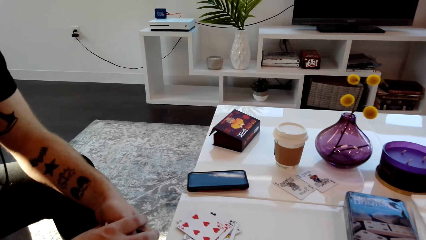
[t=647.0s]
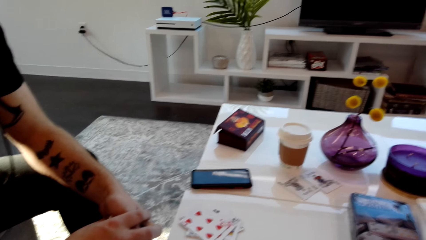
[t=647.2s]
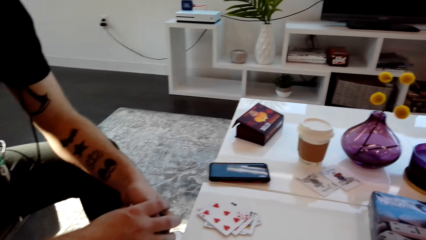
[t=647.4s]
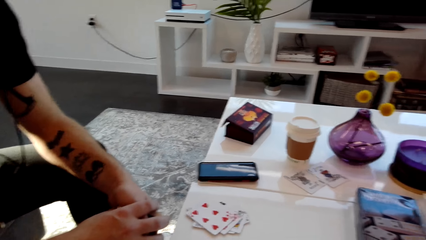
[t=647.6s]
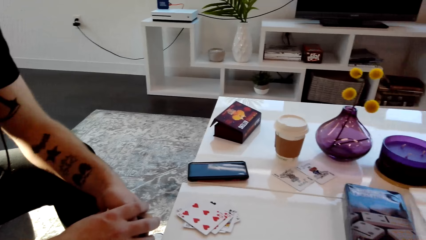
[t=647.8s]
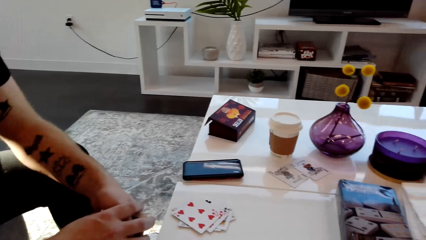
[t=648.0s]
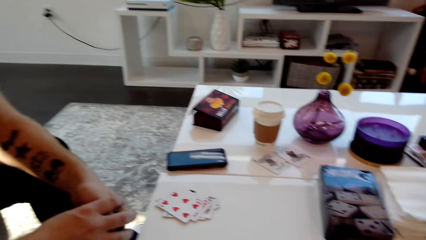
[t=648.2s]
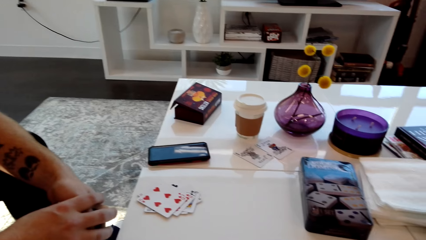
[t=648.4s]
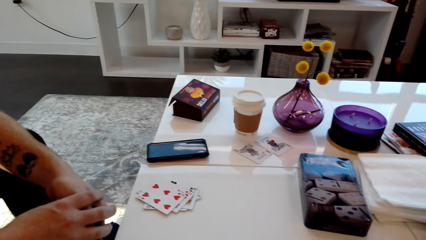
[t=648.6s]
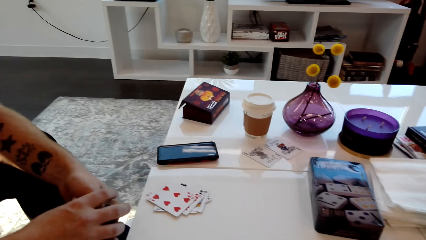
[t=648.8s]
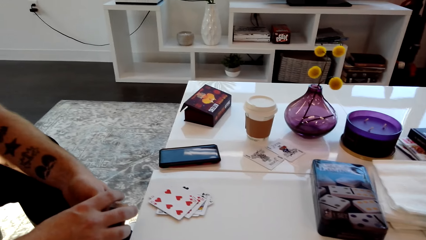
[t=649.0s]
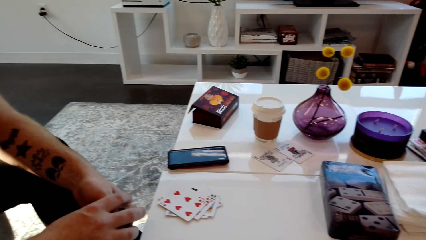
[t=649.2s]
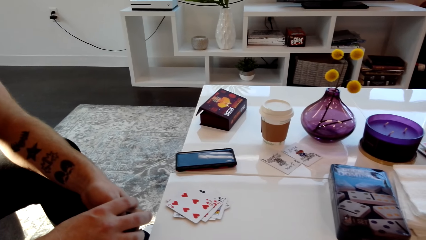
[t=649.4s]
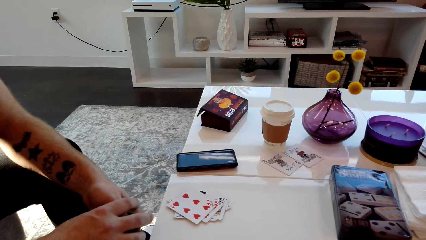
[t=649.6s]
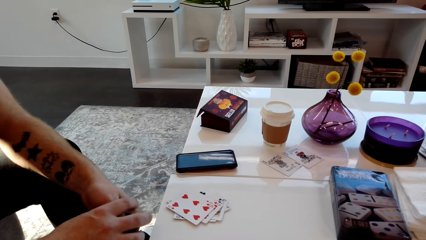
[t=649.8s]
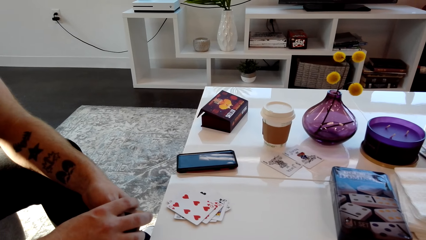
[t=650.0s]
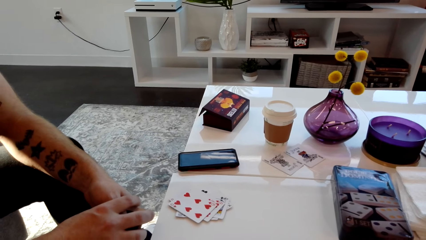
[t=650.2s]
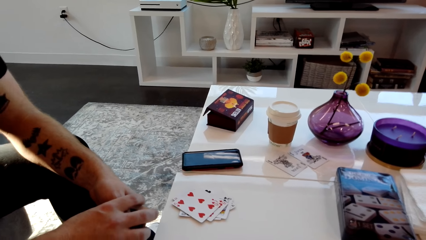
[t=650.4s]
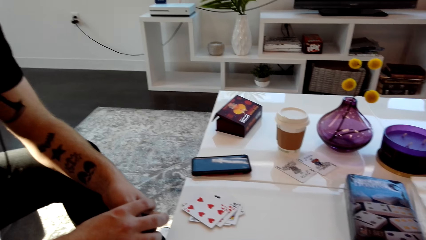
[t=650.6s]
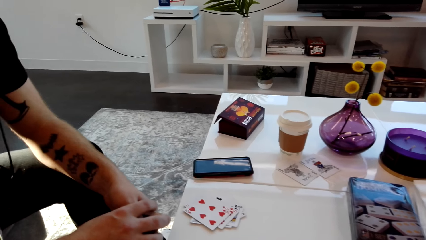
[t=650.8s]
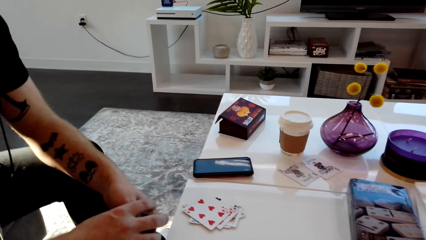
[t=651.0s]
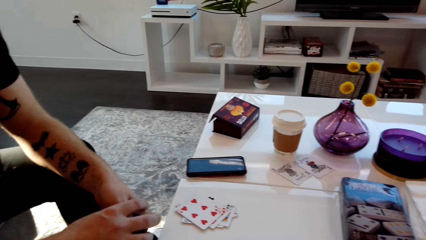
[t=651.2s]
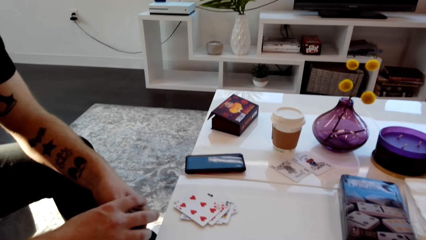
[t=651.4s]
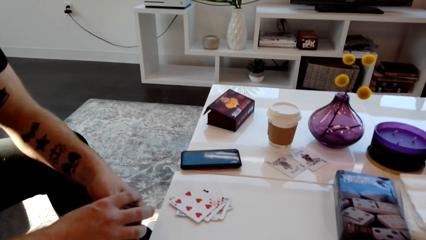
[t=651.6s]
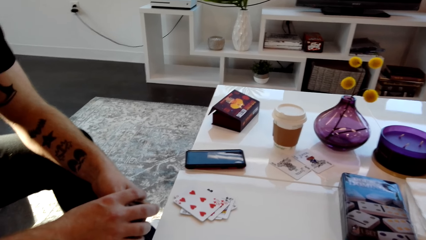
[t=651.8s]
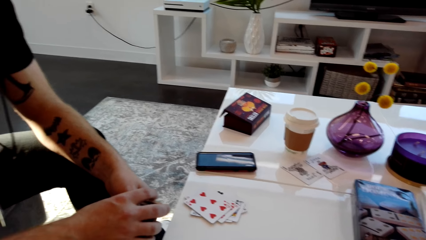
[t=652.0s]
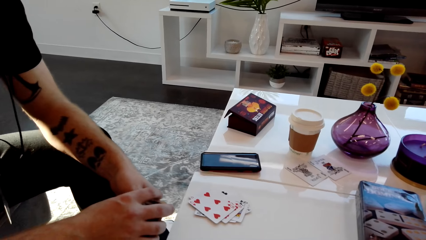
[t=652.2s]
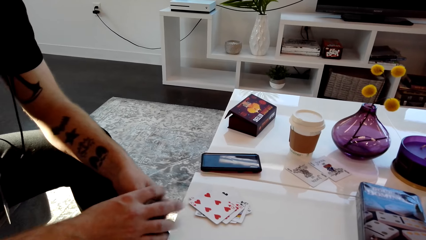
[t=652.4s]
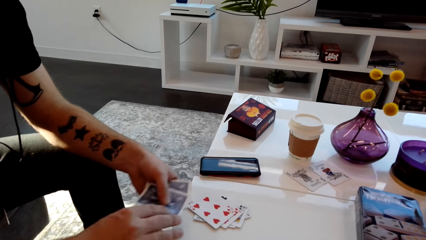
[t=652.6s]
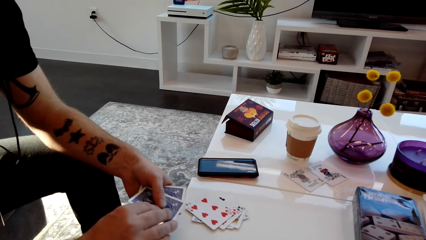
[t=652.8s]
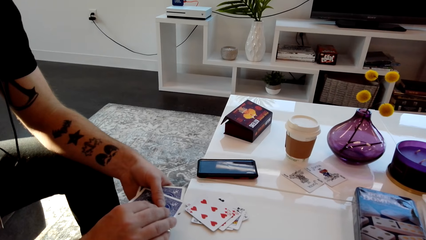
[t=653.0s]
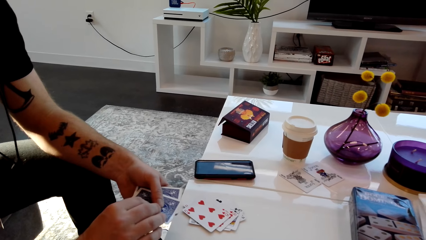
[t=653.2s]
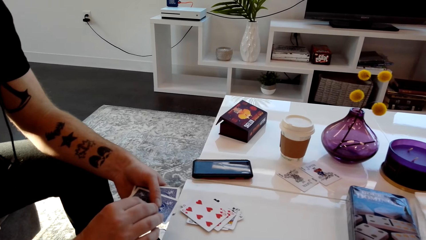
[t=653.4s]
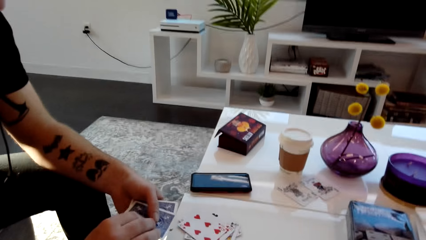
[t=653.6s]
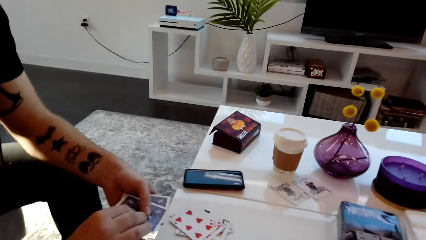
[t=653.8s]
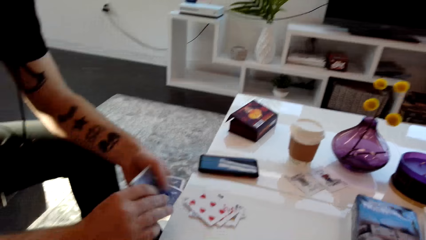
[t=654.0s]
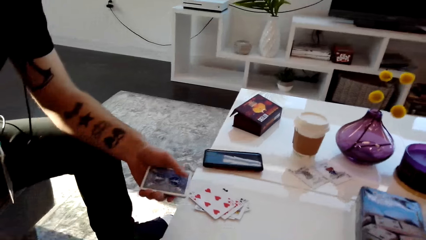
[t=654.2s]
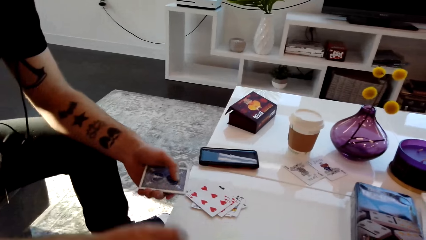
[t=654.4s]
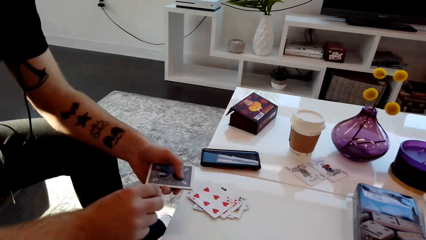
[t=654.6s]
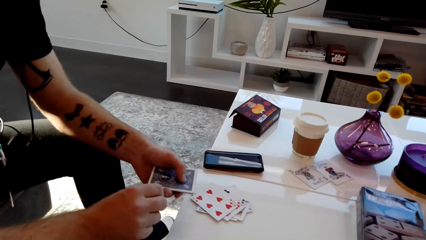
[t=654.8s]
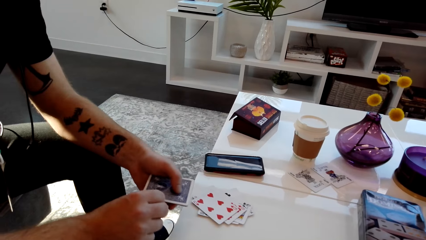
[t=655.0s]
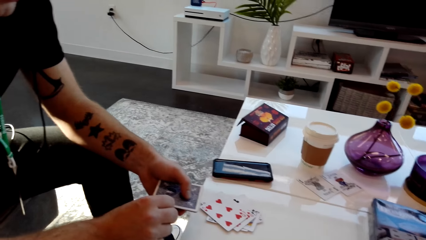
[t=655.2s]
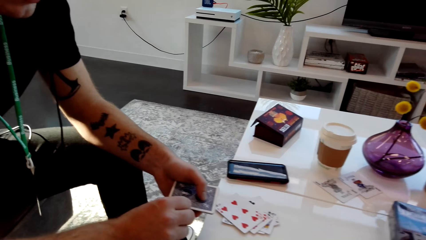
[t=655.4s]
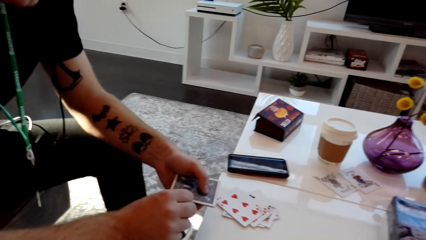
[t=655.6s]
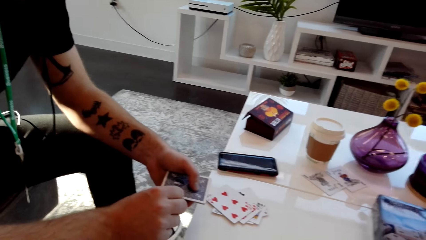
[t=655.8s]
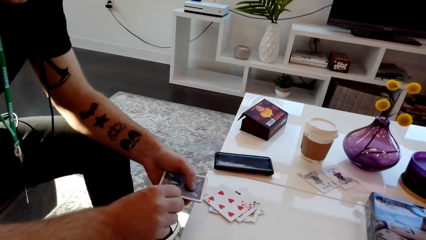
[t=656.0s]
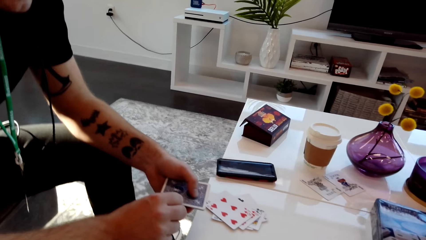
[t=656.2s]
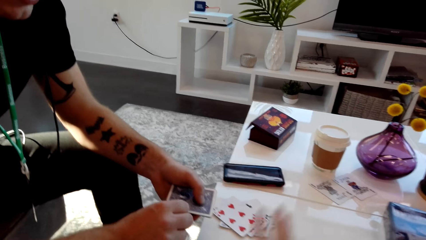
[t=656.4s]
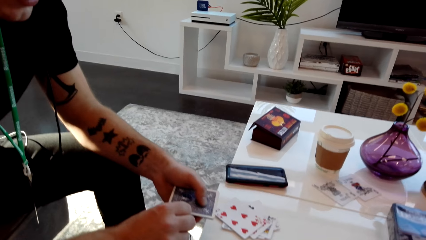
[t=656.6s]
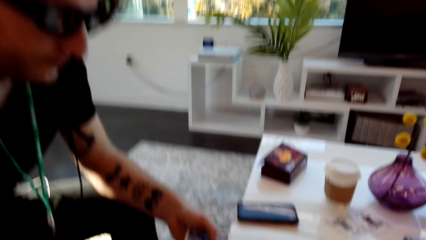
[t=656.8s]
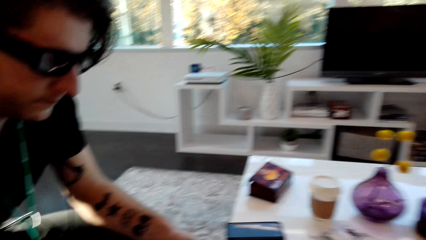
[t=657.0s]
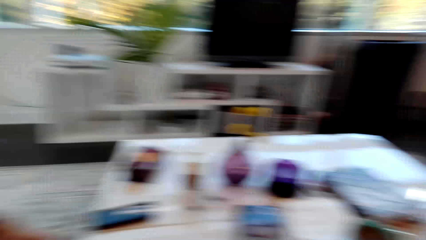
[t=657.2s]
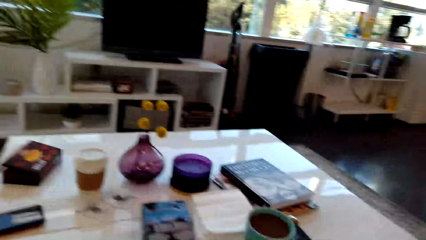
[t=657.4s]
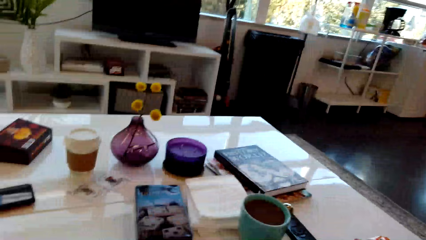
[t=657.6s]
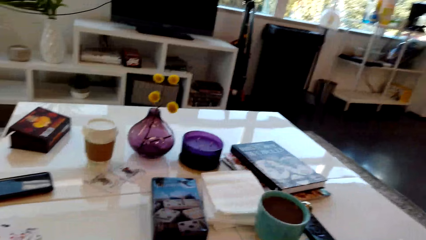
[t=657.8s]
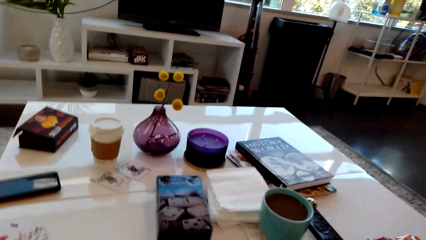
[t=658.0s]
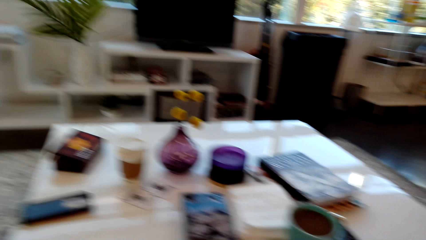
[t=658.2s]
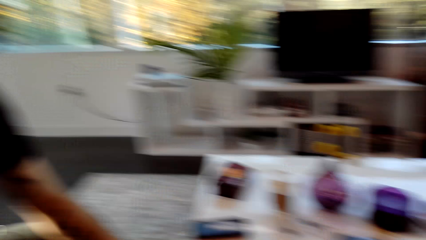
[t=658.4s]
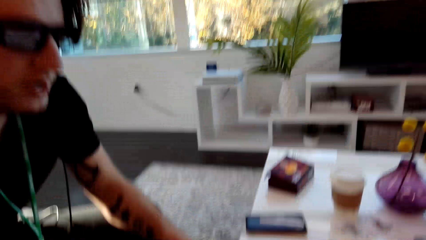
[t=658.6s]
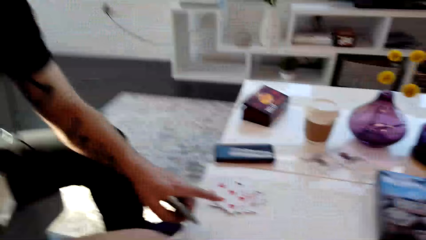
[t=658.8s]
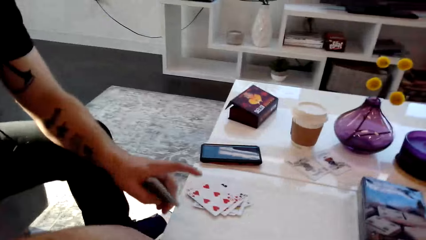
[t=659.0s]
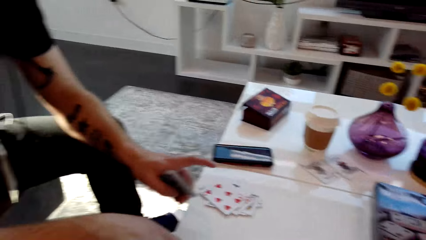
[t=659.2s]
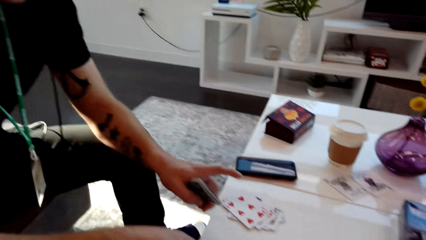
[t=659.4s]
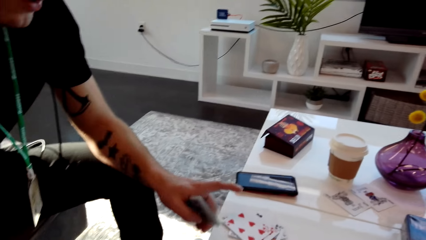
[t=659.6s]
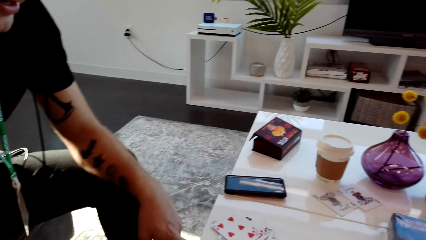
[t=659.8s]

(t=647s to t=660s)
A man places the playing card on the table.

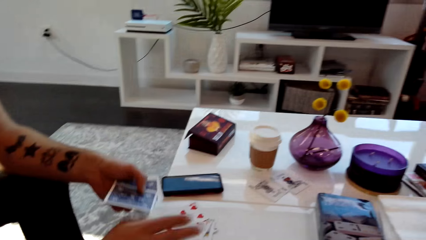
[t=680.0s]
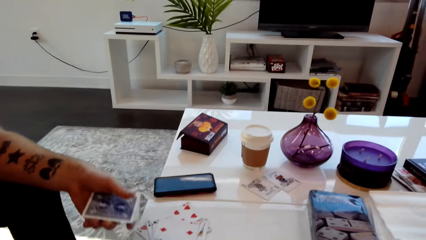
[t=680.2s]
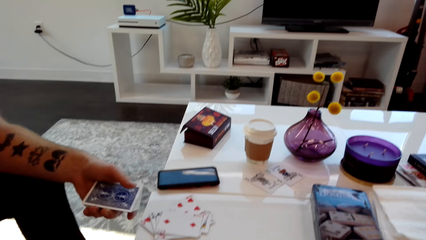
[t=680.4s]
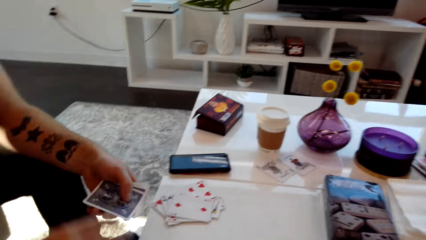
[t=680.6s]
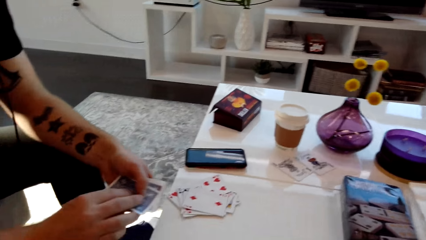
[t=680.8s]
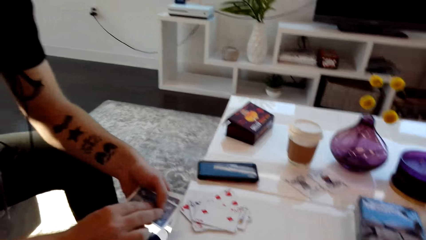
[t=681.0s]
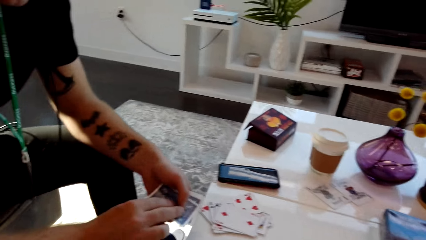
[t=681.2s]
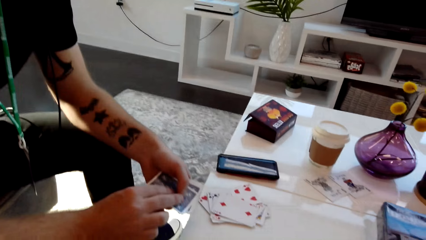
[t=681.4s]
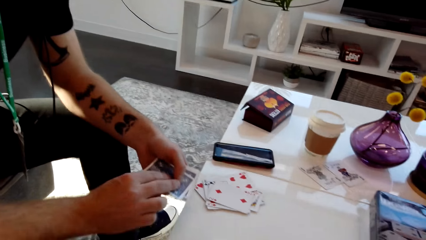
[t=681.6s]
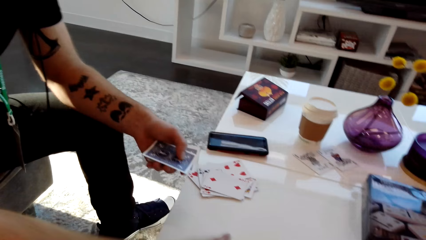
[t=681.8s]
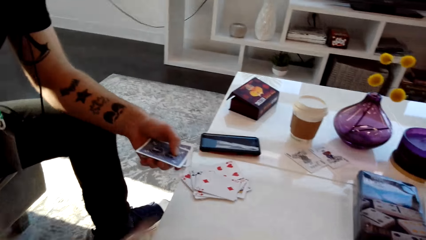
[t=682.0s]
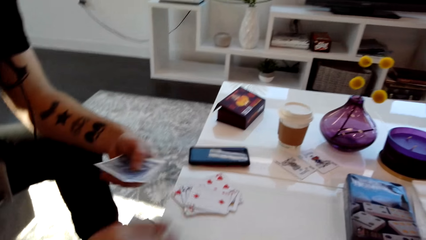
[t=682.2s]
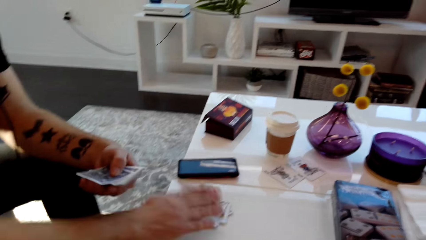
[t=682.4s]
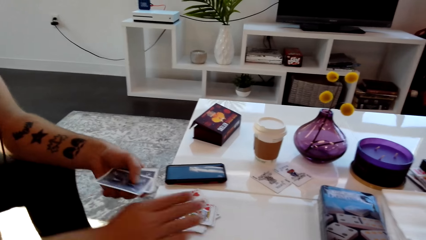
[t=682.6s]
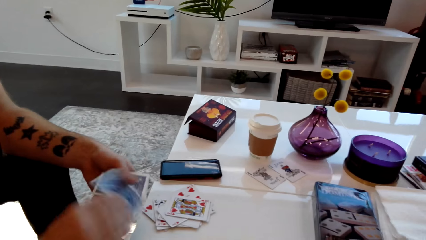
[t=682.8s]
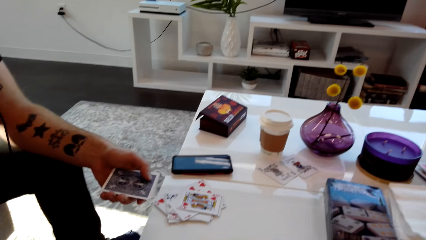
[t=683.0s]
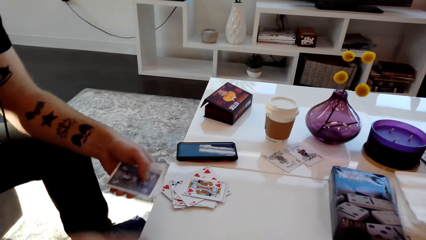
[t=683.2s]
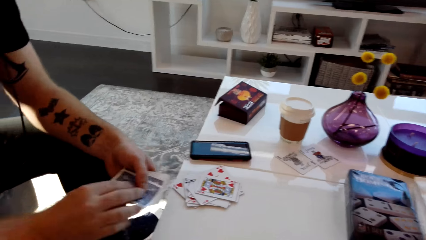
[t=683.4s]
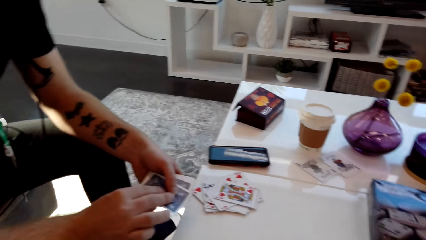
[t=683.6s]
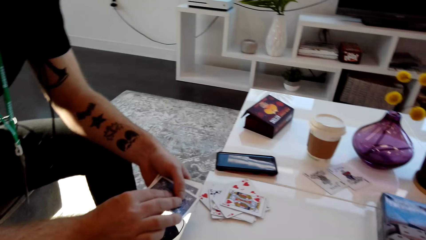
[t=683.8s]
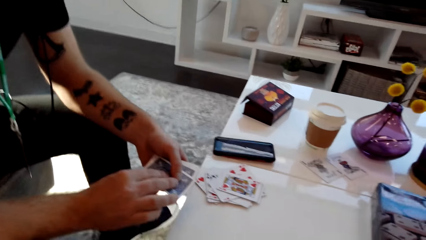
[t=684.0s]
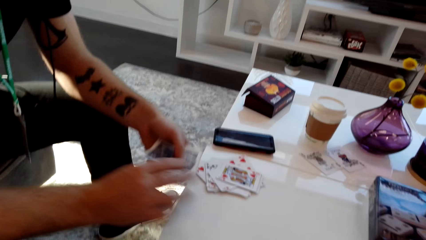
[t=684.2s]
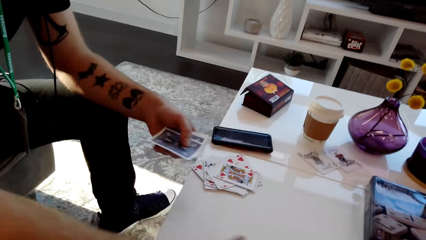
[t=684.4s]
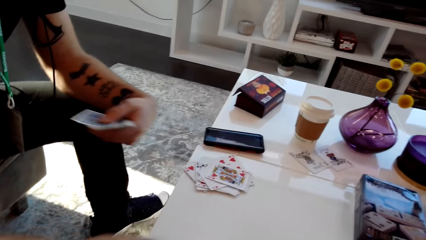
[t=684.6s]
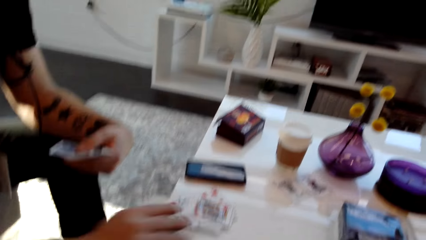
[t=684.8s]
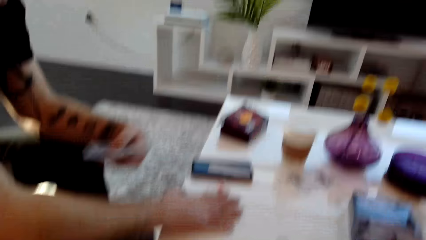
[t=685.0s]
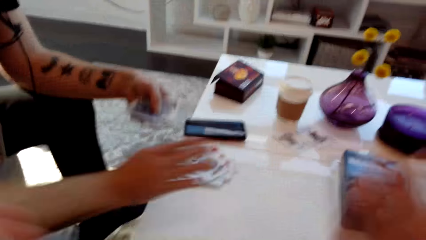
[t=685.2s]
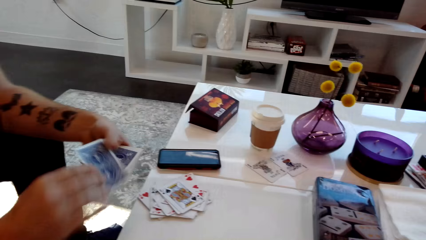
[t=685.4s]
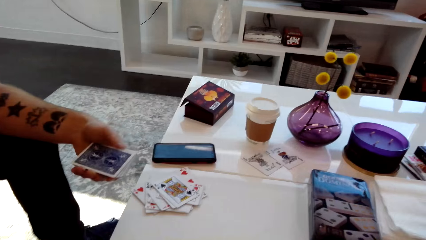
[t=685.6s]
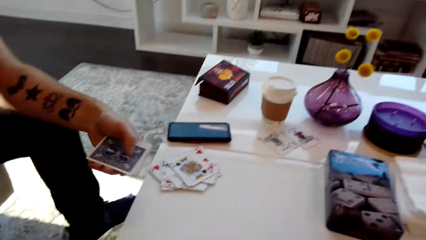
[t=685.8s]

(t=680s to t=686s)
A man places the playing card on other cards. The man moves the cards. The man places the playing card on the table. The man moves the cards. The man places the playing card on other cards.
